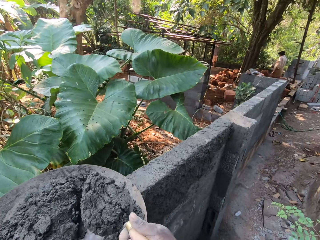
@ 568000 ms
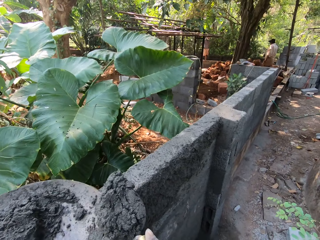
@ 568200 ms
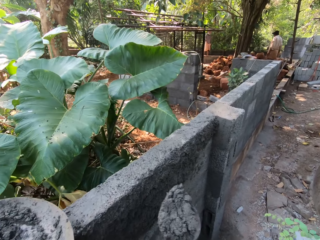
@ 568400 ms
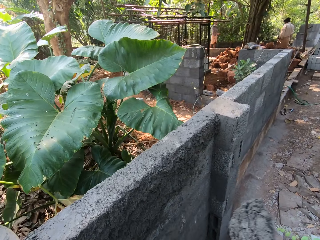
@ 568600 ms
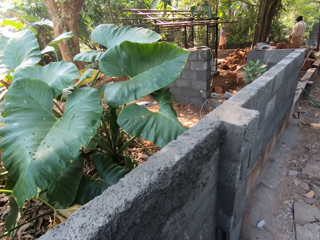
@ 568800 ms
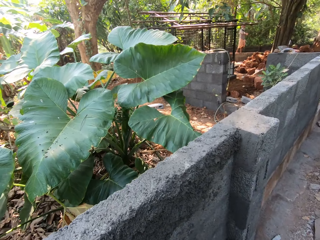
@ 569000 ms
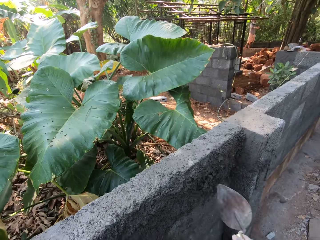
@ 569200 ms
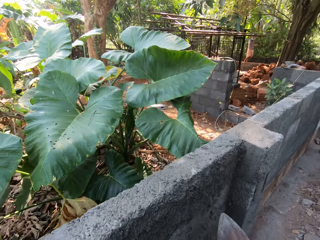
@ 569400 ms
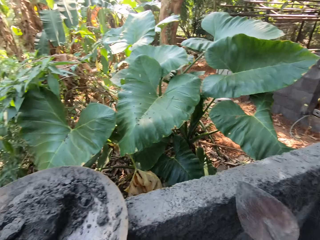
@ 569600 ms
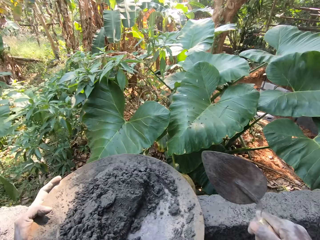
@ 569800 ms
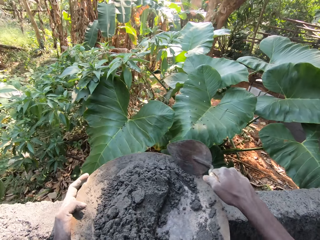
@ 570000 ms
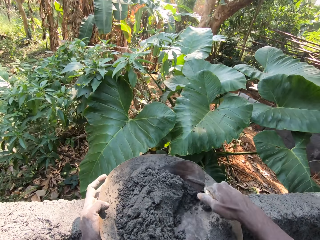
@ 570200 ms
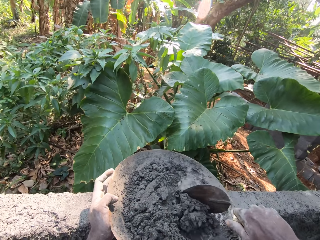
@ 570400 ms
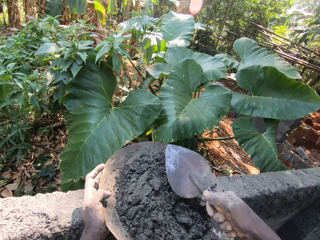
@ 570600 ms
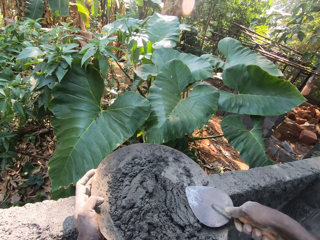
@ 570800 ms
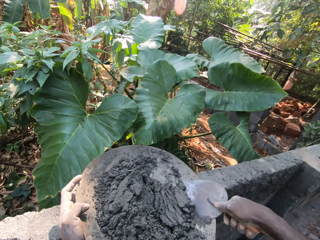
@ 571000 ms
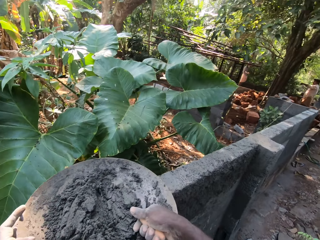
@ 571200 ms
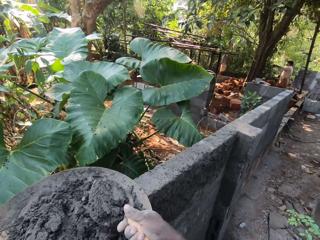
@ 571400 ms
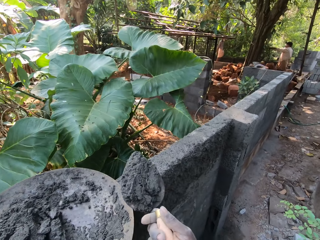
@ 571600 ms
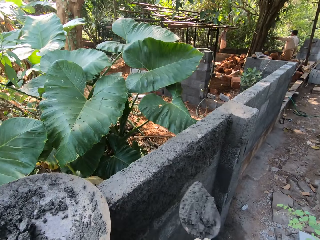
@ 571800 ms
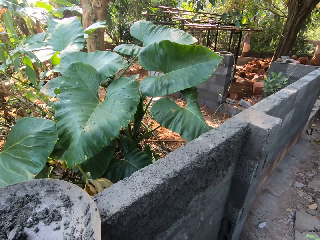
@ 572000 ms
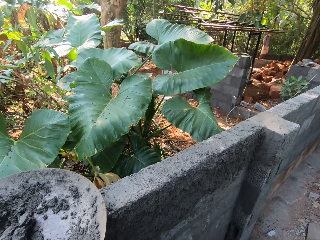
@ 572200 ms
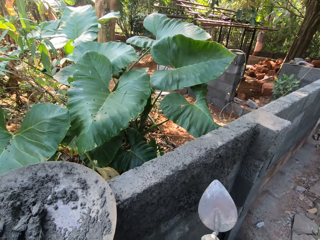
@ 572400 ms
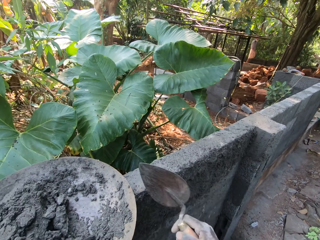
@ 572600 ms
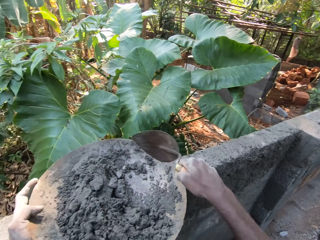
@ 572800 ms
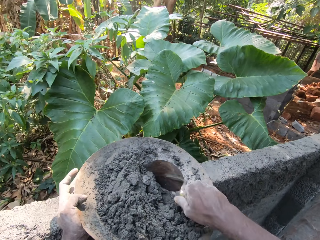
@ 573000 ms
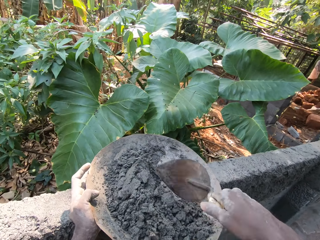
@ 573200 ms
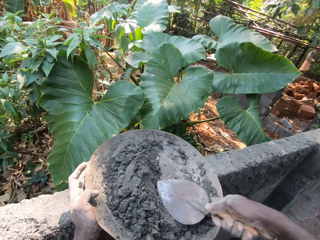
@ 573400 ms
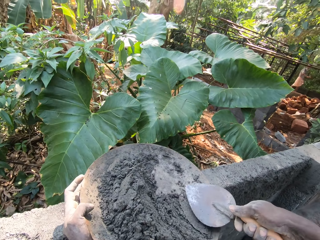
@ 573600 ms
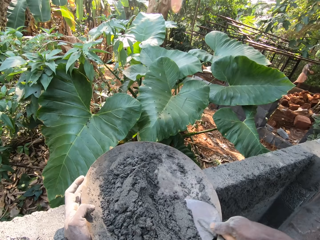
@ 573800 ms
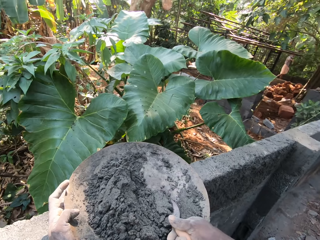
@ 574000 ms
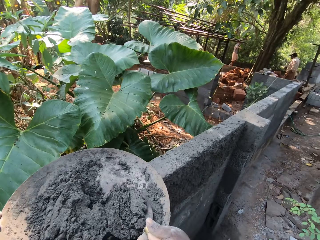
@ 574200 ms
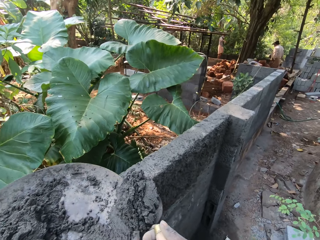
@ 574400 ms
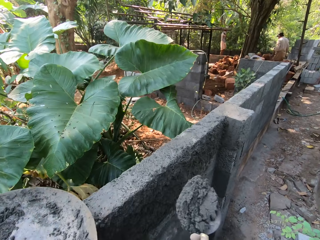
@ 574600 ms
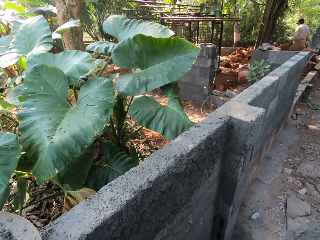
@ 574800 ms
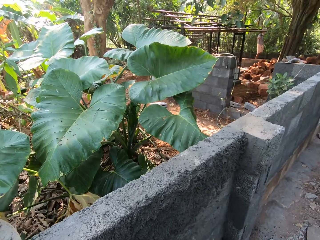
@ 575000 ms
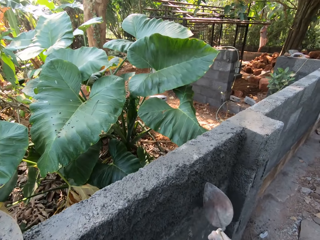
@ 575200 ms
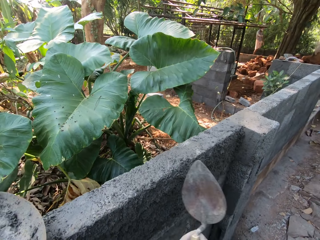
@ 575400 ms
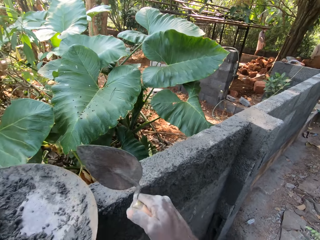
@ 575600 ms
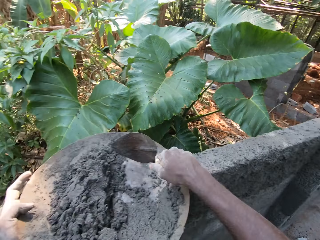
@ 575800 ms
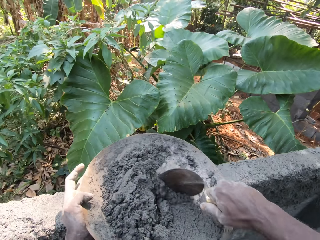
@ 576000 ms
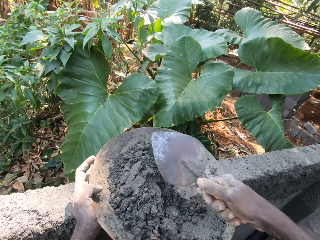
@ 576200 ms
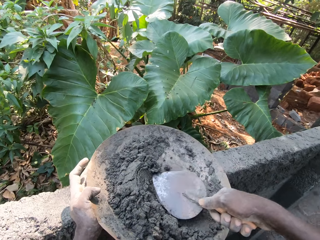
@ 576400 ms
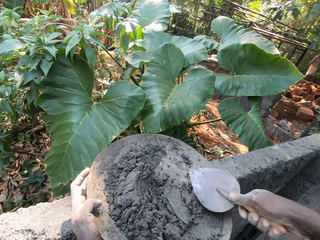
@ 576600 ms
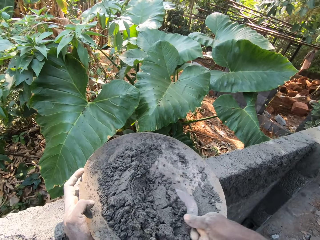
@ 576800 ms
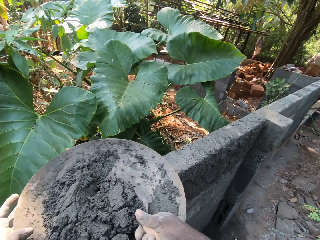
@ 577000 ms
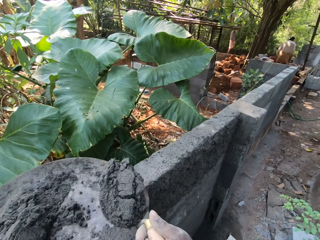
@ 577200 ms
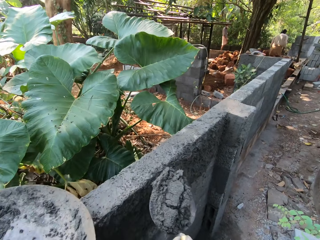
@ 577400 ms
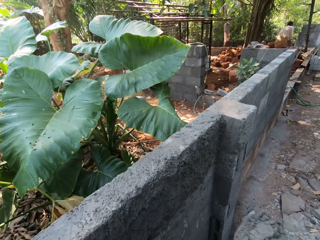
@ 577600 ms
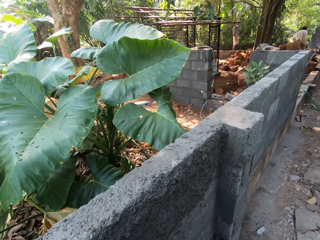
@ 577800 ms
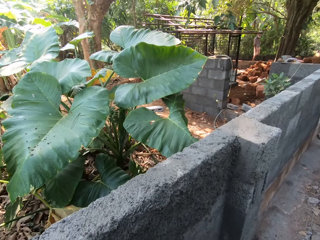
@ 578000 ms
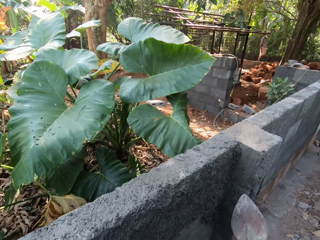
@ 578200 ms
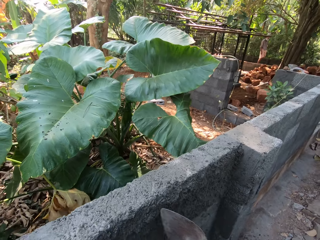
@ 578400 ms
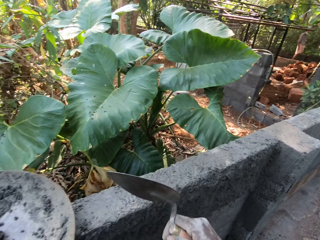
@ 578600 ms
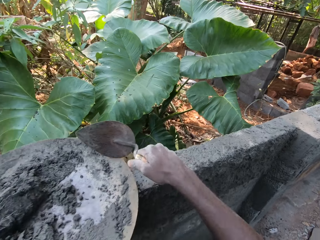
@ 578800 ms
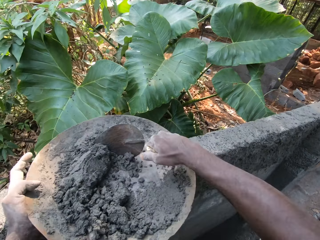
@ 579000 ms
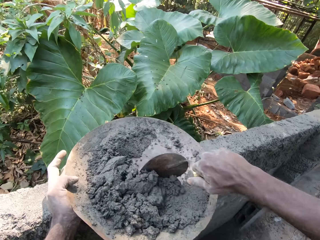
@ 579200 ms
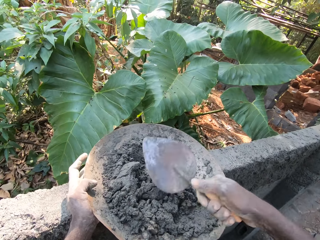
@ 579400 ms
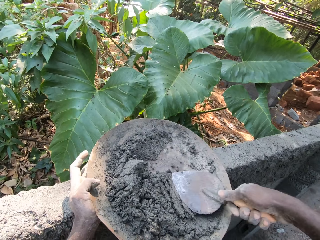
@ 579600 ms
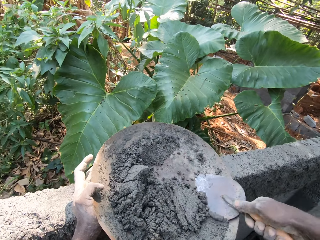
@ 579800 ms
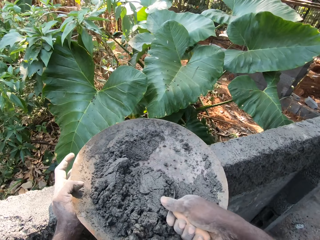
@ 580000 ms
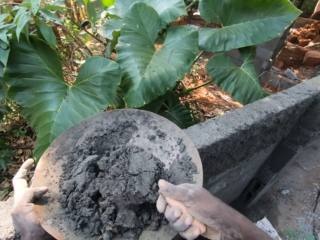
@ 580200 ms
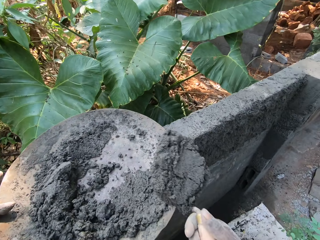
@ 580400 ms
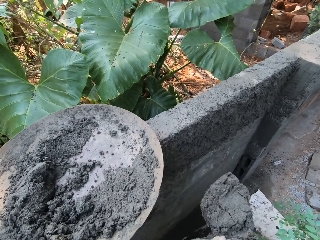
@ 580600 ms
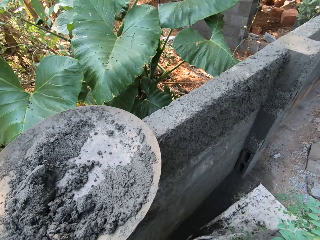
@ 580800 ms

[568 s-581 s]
The camera wearer plasters the wall with the concrete on the hand trowel in his right hand. He mixes the concrete in the head pan with the hand trowel in his right hand. He scoops some concrete from the concrete in the head pan with the hand trowel in his right hand. He plasters the wall with the concrete on the hand trowel in his right hand. He mixes the concrete in the head pan with the hand trowel in his right hand. He scoops some concrete from the concrete in the head pan with the hand trowel in his right hand. He plasters the wall with the concrete on the hand trowel in his right hand. He mixes the concrete in the head pan with the hand trowel in his right hand. He scoops some concrete from the concrete in the head pan with the hand trowel in his right hand. He plasters the wall with the concrete on the hand trowel in his right hand. He mixes the concrete in the head pan with the hand trowel in his right hand. He scoops some concrete from the concrete in the head pan with the hand trowel in his right hand.

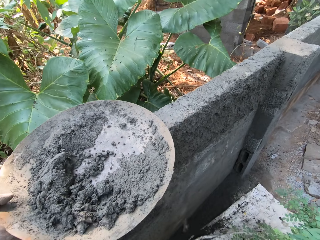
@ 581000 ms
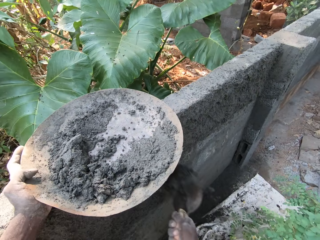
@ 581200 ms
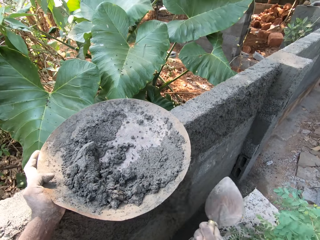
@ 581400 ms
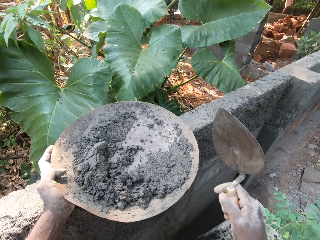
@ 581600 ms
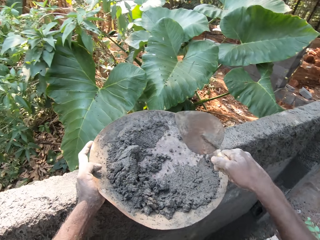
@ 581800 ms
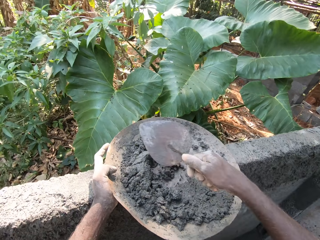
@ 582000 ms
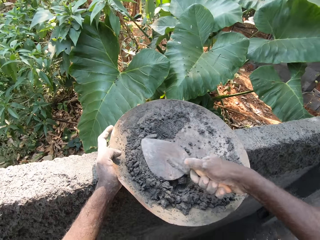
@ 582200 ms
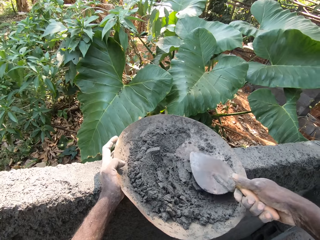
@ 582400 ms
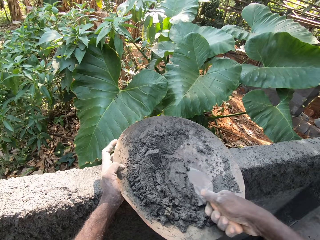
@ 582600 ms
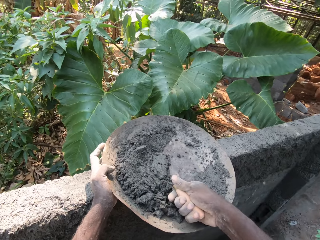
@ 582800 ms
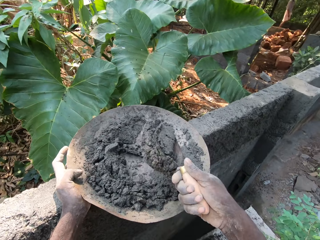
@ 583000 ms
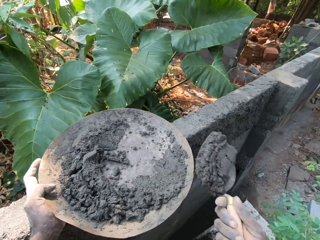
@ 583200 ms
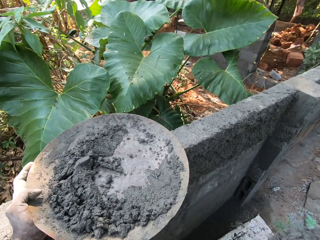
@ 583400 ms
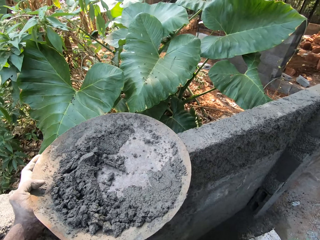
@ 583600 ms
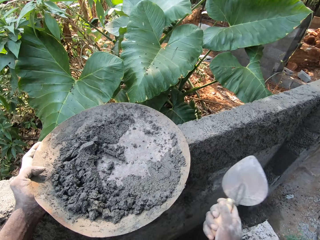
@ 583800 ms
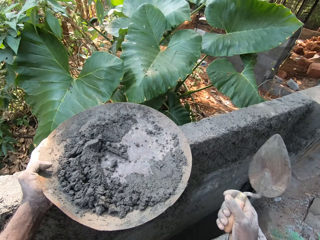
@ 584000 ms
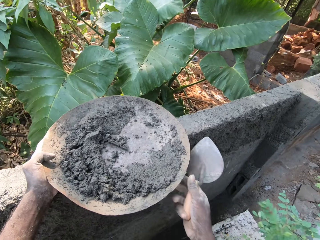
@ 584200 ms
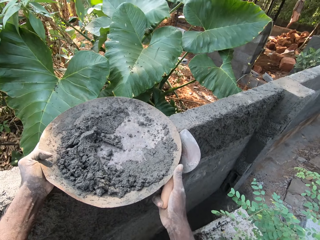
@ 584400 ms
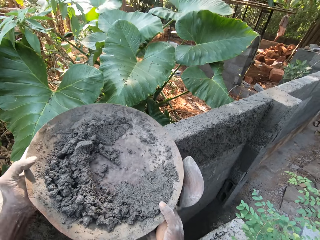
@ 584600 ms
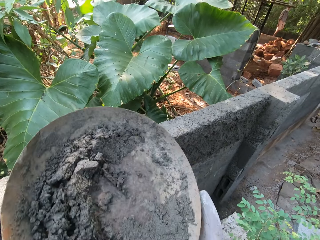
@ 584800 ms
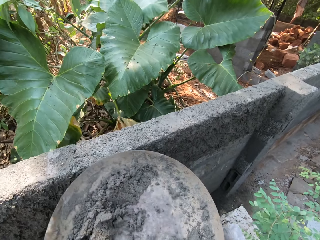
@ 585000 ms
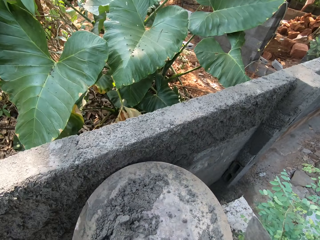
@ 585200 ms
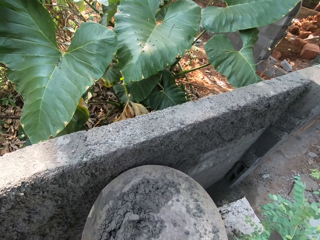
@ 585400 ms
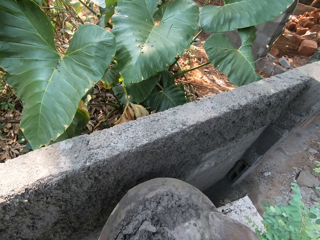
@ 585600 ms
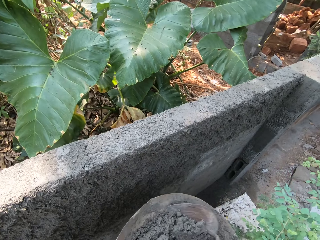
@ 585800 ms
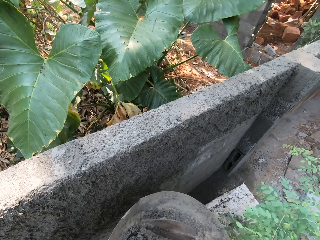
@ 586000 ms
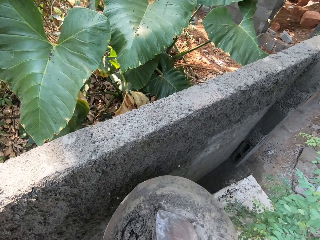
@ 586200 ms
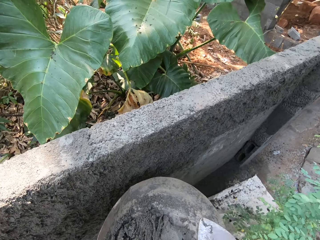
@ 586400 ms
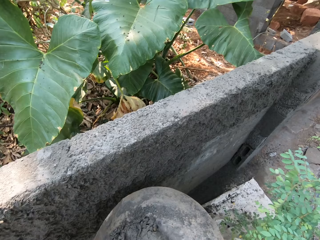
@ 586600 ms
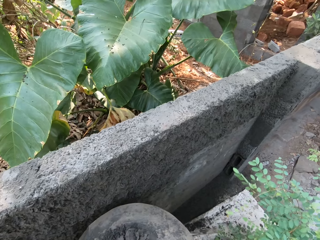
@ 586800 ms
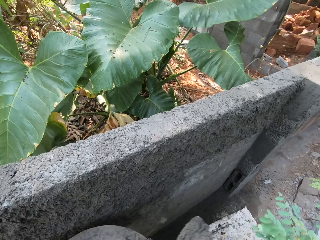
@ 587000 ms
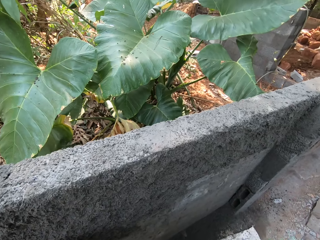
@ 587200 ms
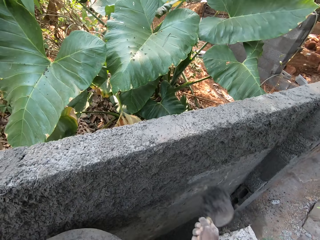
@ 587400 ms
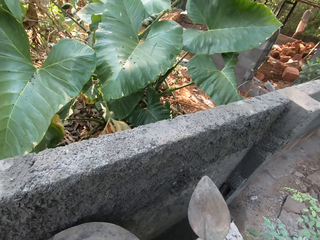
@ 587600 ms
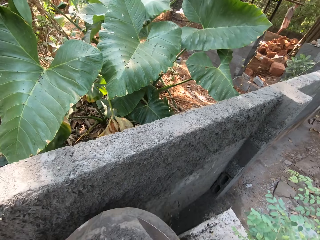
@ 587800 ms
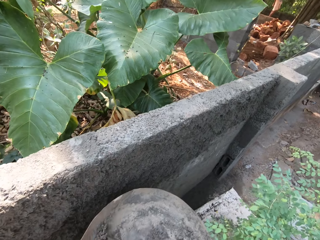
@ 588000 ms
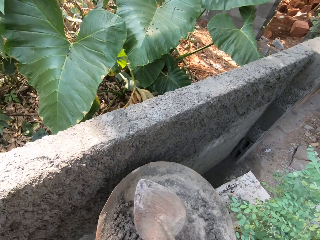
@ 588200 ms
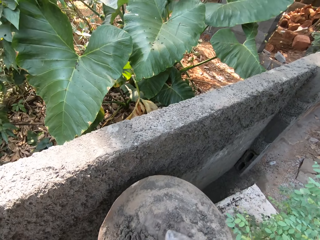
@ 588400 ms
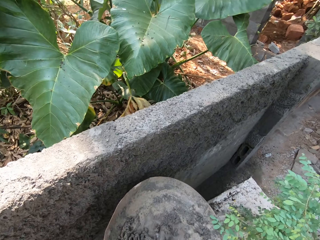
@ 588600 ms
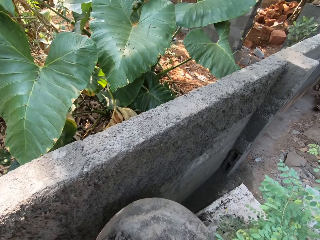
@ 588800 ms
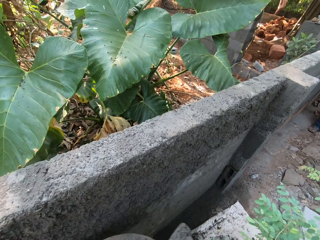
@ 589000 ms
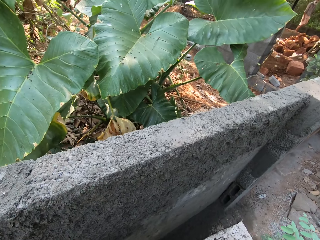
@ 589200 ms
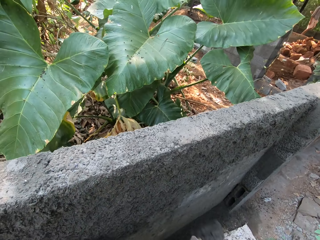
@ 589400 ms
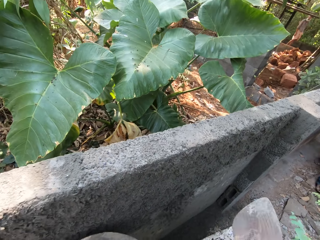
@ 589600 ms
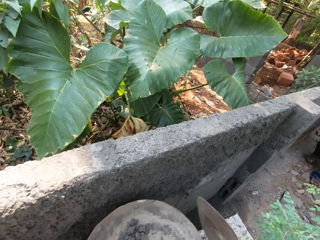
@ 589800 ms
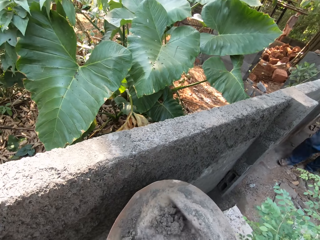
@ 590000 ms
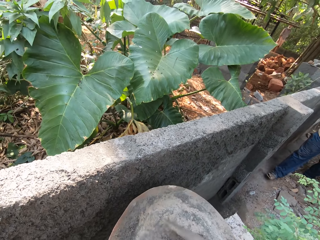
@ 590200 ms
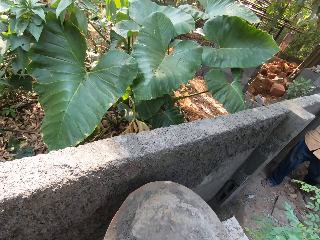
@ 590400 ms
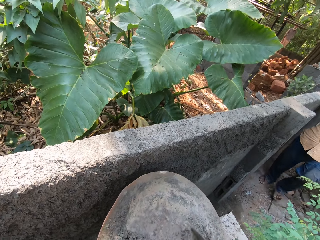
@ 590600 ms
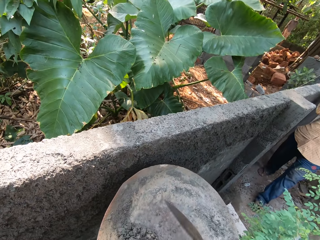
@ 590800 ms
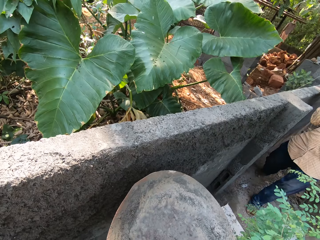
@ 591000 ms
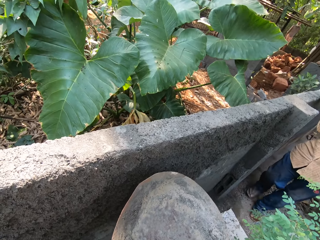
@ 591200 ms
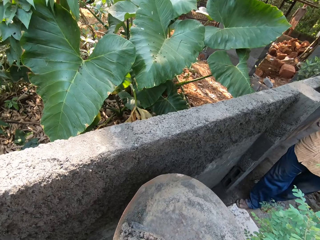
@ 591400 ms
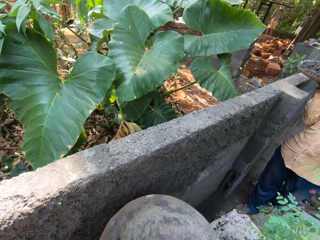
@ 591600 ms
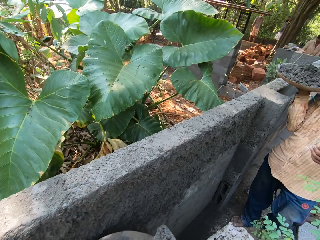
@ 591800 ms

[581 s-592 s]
The camera wearer plasters the wall with the concrete on the hand trowel in his right hand. He mixes the concrete in the head pan with the hand trowel in his right hand. He scoops some concrete from the concrete in the head pan with the hand trowel in his right hand. He plasters the wall with the concrete on the hand trowel in his right hand. He lifts the head pan of concrete from the wall with both hands. He mixes the concrete in the head pan with the hand trowel in his right hand. He scoops some concrete from the concrete in the head pan with the hand trowel in his right hand. He plasters the wall with the concrete on the hand trowel in his right hand. He mixes the concrete in the head pan with the hand trowel in his right hand. He scoops some concrete from the concrete in the head pan with the hand trowel in his right hand. He plasters the wall with the concrete on the hand trowel in his right hand. He mixes the concrete in the head pan with the hand trowel in his right hand. A man walks around. The camera wearer scoops some concrete from the concrete in the head pan with the hand trowel in his right hand. The man walks towards the camera wearer with the head pan of concrete in his right hand.
